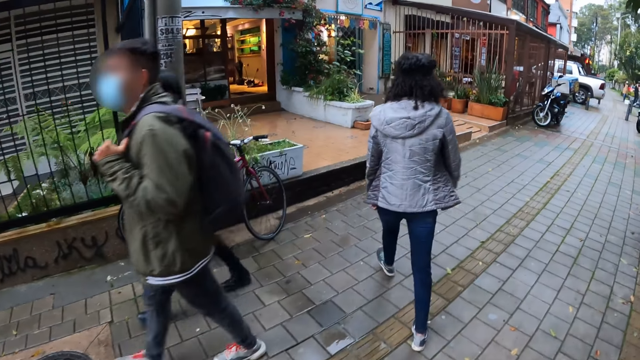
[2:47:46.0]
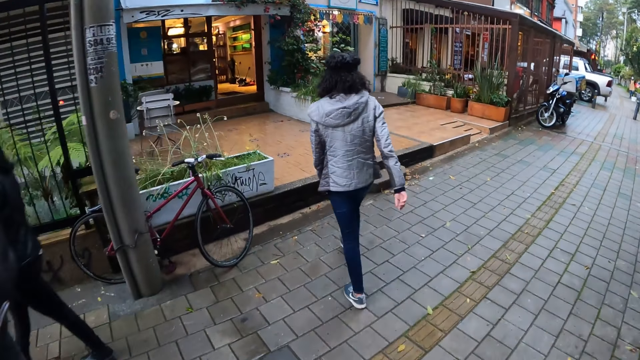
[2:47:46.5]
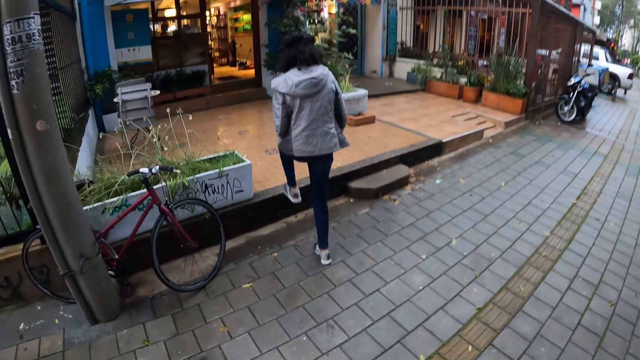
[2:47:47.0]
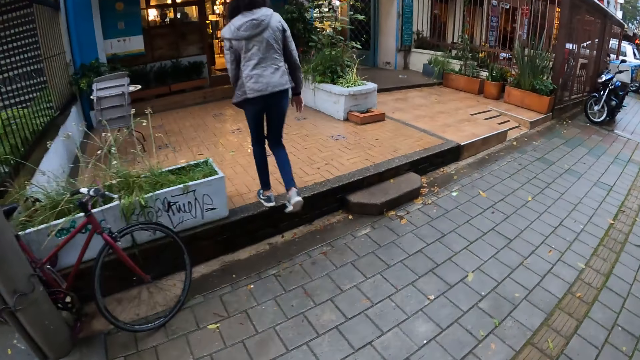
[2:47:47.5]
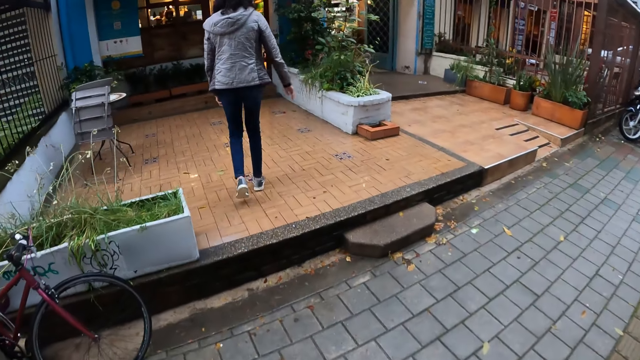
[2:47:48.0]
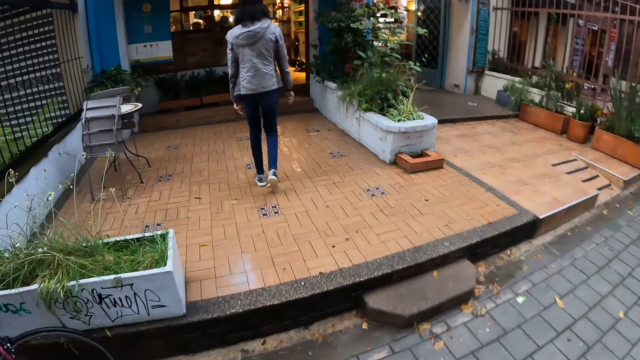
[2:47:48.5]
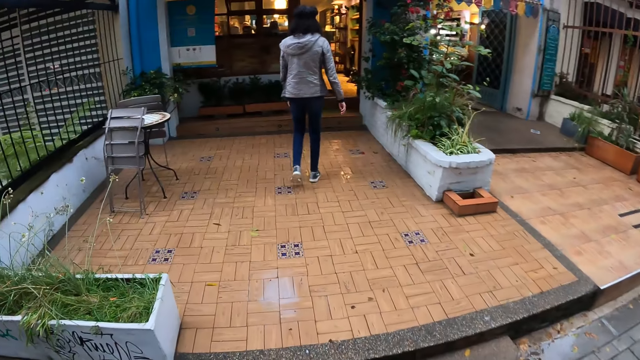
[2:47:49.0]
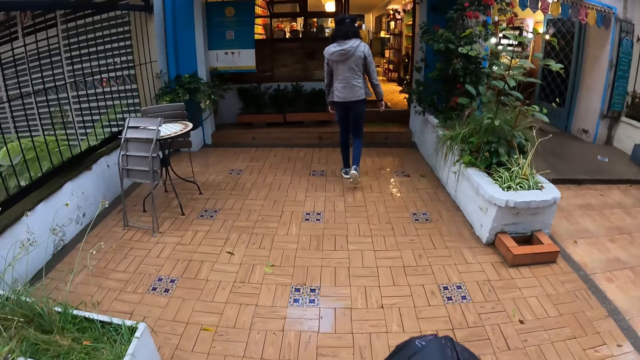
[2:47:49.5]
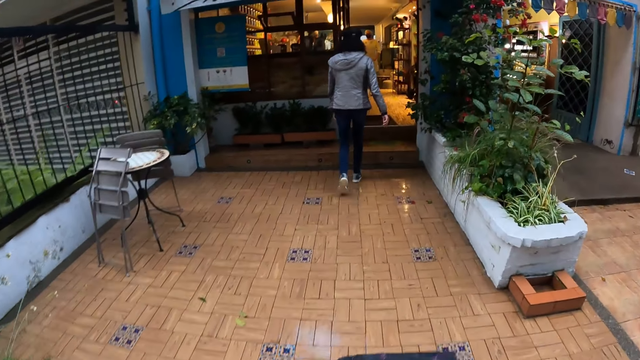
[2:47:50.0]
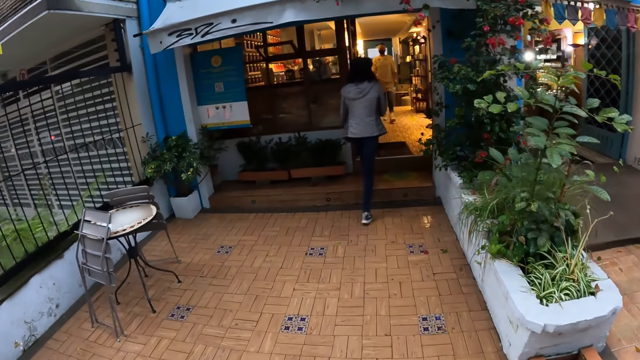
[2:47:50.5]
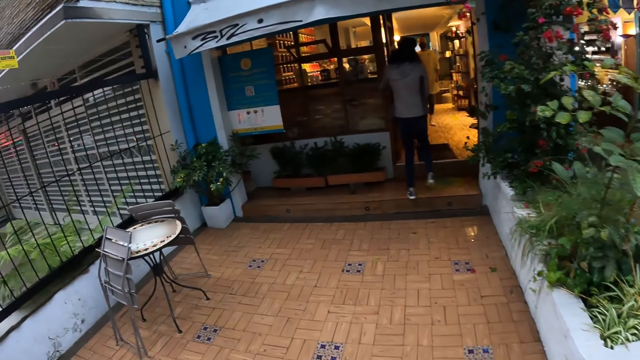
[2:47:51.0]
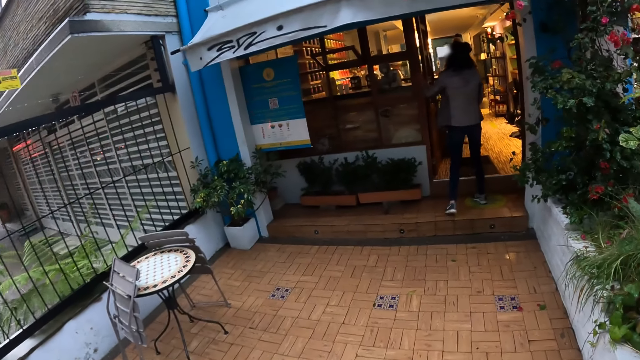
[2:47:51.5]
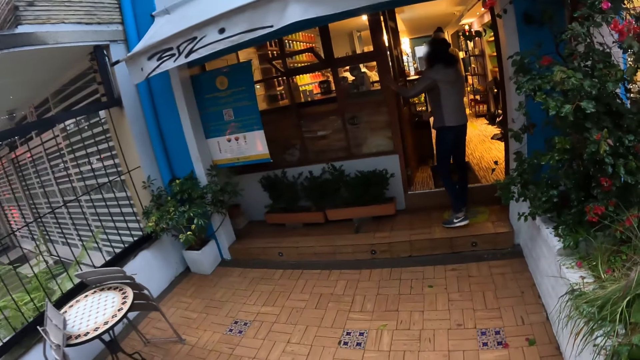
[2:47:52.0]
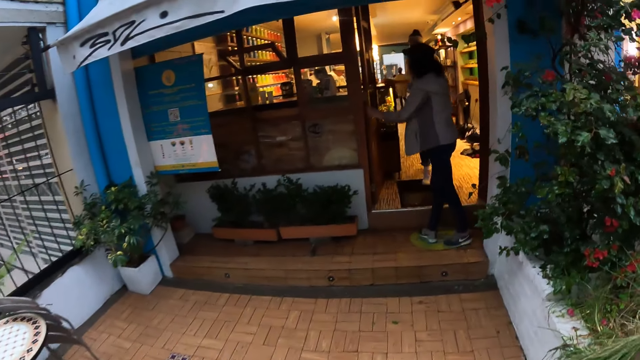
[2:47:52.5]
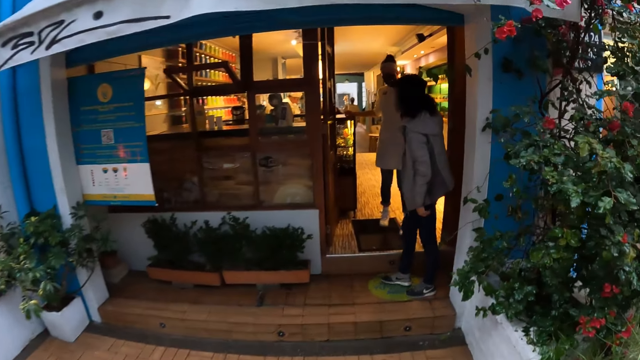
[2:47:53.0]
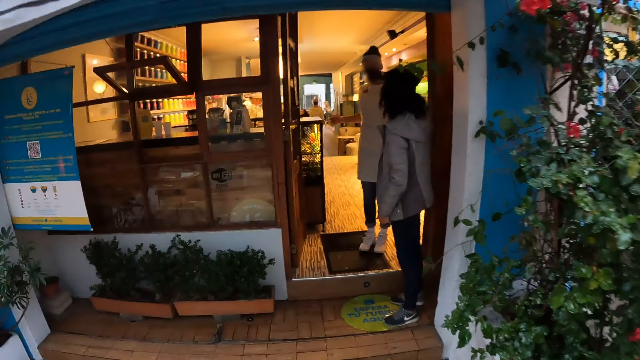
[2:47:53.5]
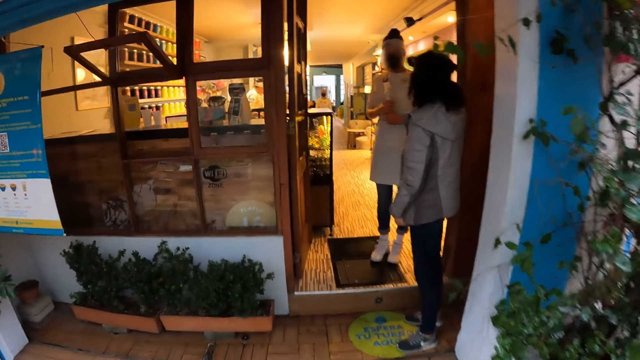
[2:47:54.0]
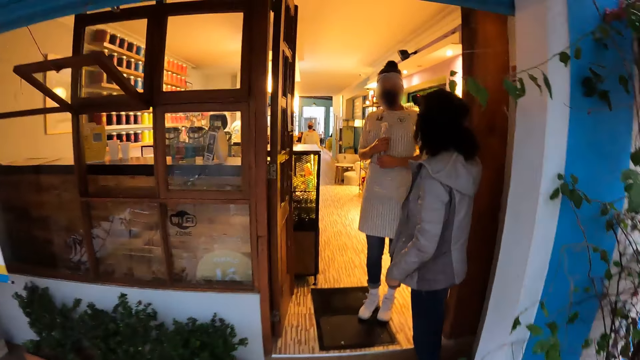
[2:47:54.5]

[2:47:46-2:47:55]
The woman climbs on the pavement of the pharmacy from the walkway. Another woman approaches the first woman from the pharmacy. The first woman places her left hand on the door of the pharmacy. The first woman converses with the other woman.

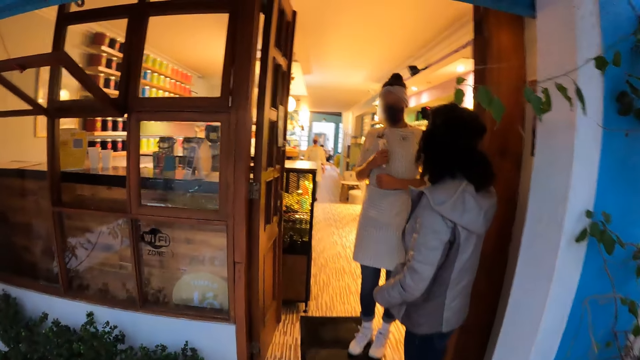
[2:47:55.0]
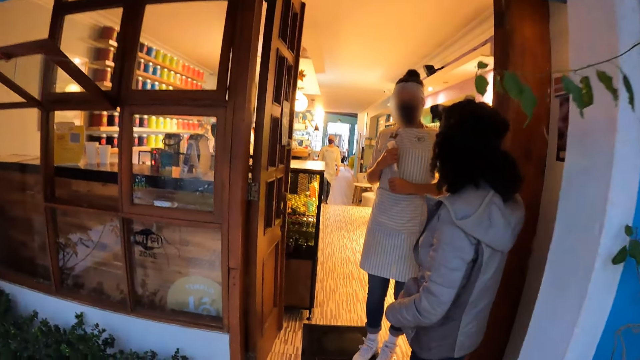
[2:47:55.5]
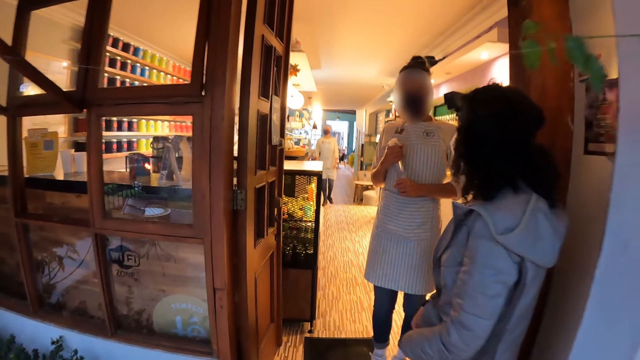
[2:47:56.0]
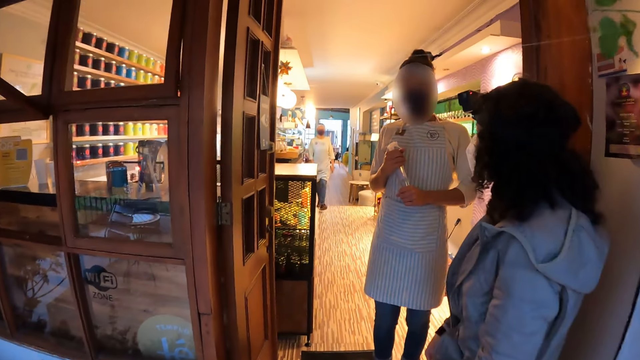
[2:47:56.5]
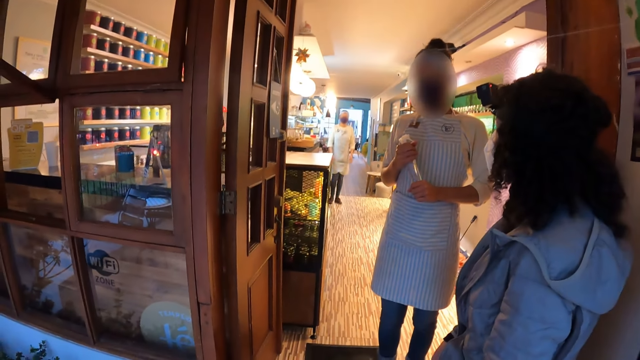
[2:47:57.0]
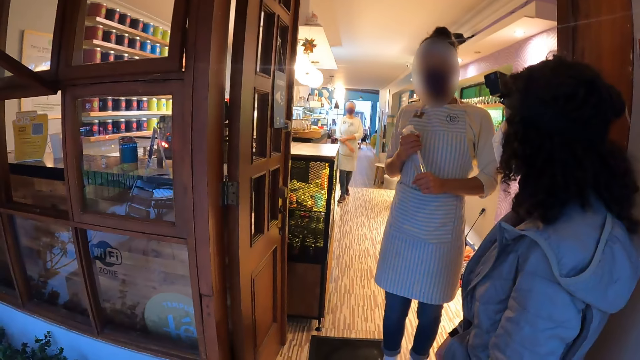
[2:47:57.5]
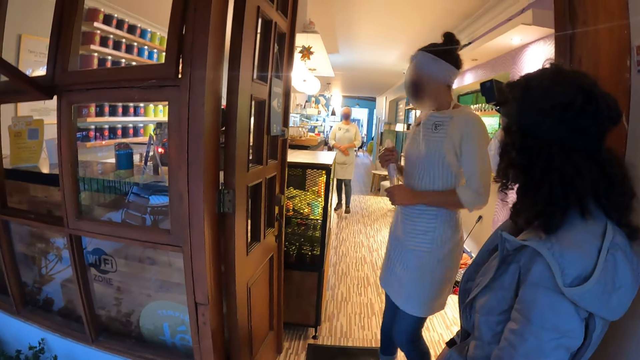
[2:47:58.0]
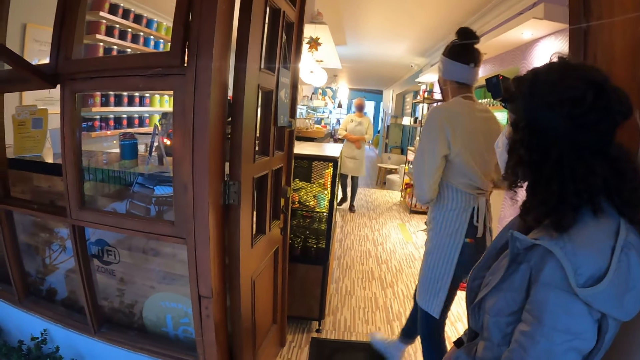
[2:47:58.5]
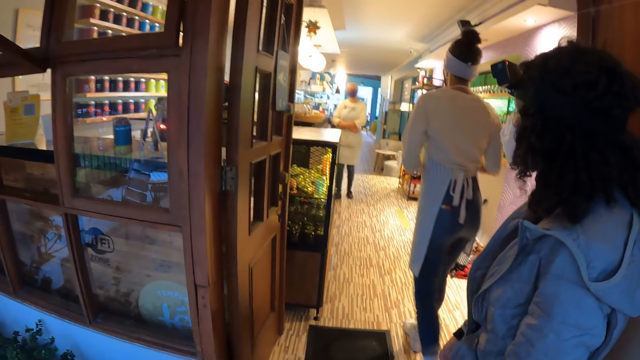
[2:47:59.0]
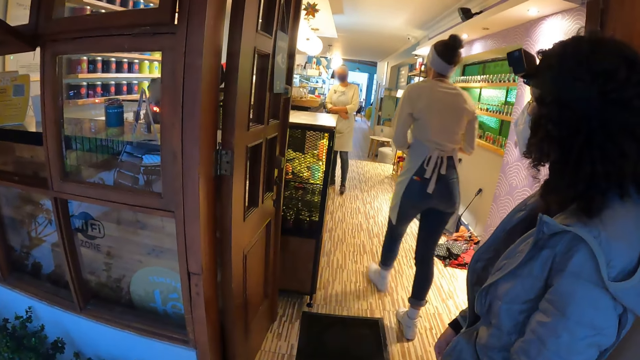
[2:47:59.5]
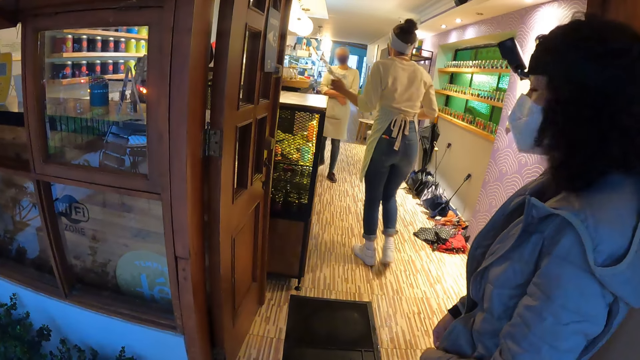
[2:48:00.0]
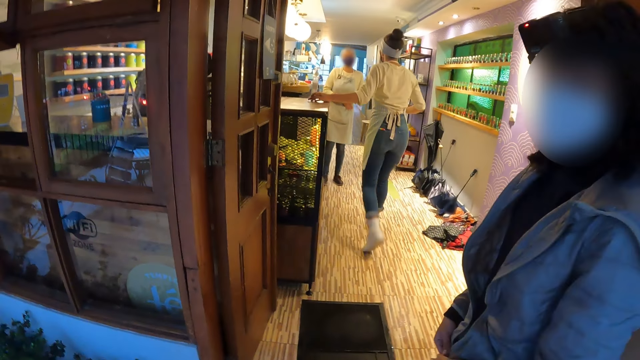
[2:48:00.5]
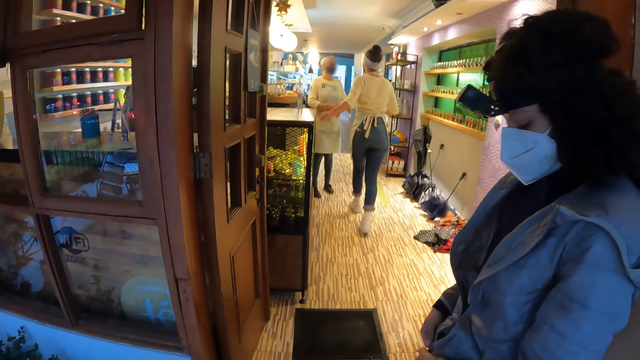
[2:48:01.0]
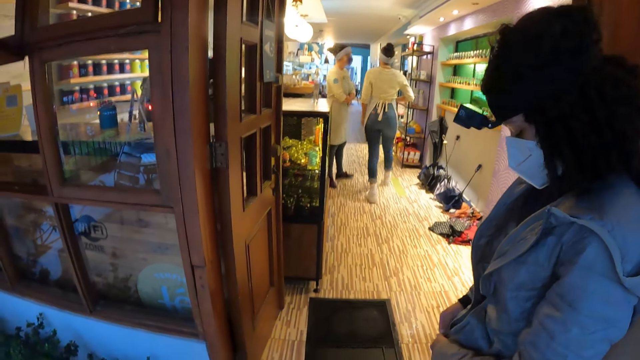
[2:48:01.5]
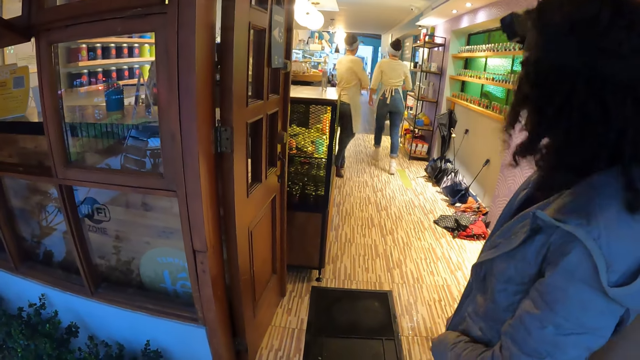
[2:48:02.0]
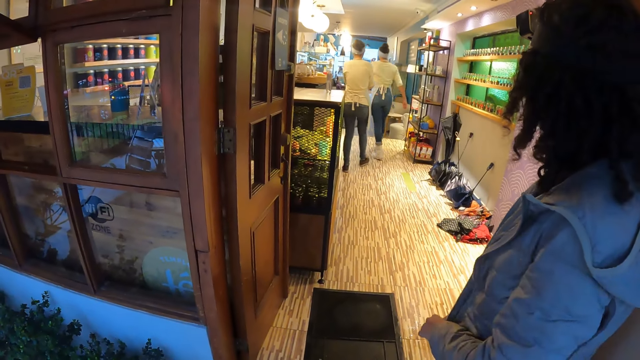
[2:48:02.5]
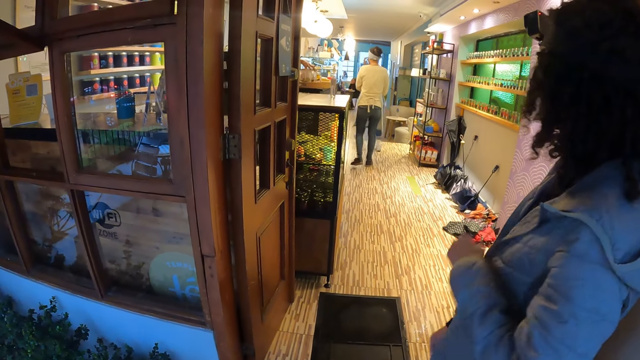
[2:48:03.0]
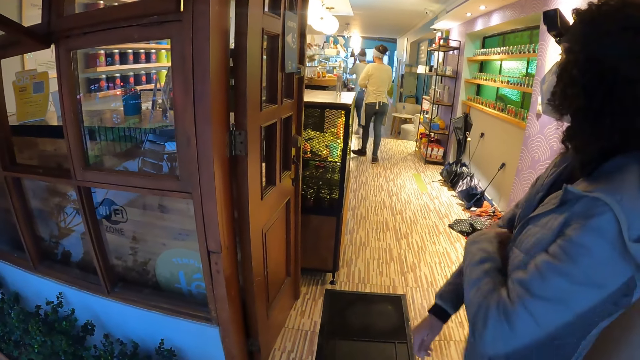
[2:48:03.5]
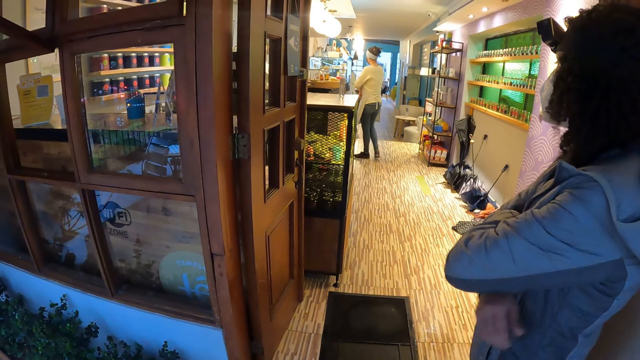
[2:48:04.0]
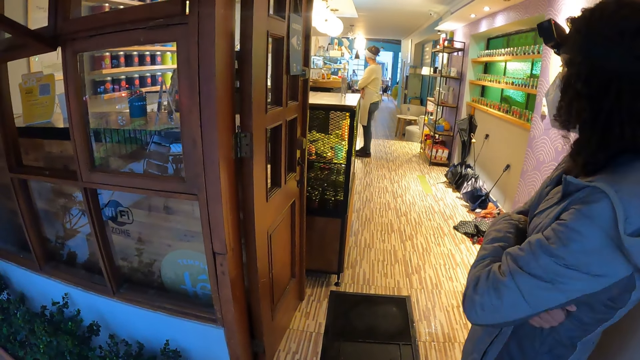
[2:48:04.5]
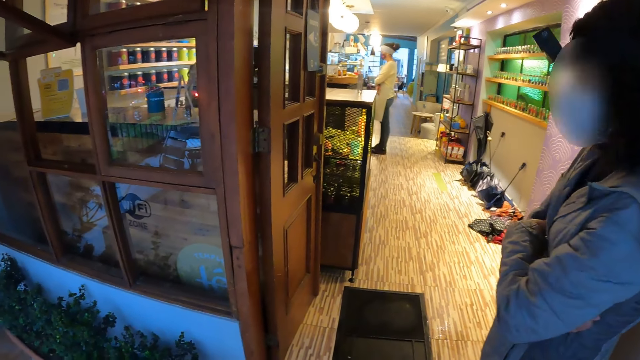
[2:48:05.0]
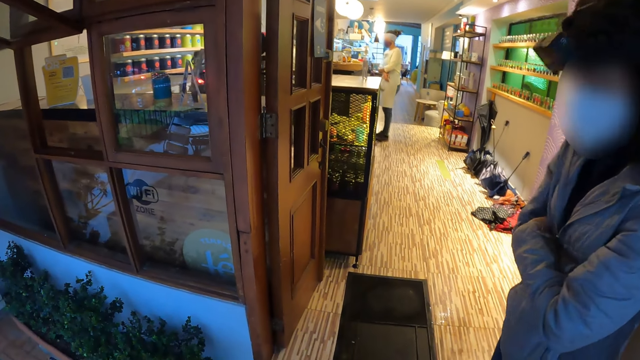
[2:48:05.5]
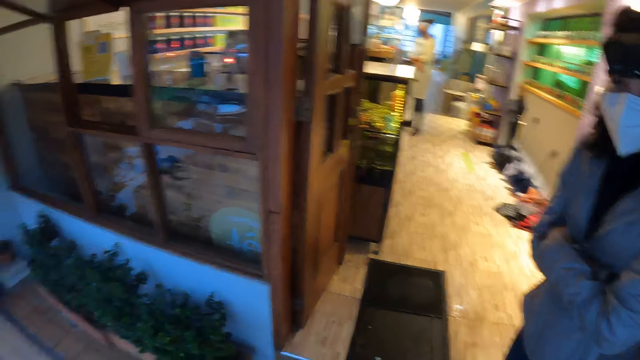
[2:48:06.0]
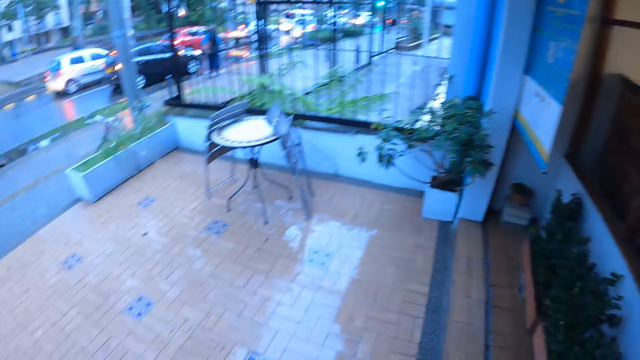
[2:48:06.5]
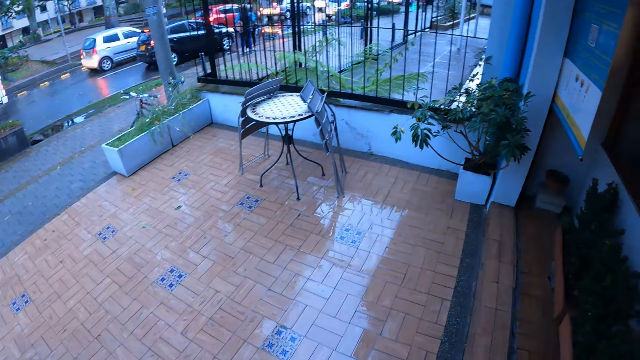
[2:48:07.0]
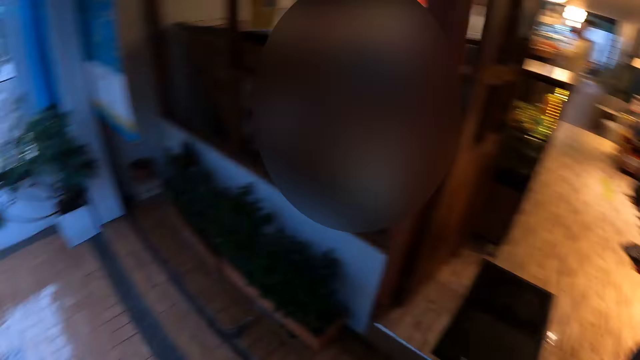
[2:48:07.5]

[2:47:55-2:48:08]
The camera wearer stands by the restaurant entrance. A woman rubs her right hand with her left hand. Another woman walks into the pharmacy. The second woman places a nylon in her left hand on a shelf. The first woman converses with the second woman. The second woman adjusts her headband with her left hand. A third woman folds her arms over her chest.
